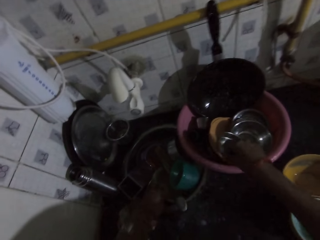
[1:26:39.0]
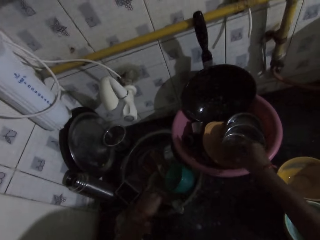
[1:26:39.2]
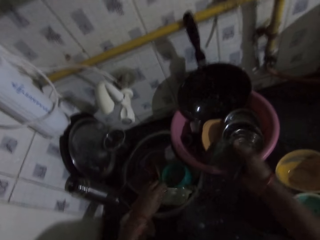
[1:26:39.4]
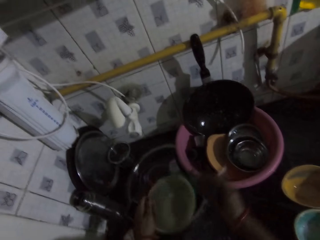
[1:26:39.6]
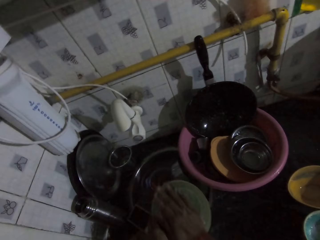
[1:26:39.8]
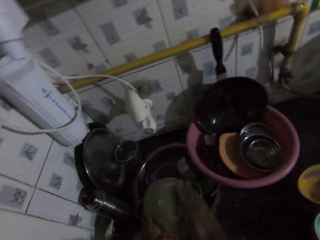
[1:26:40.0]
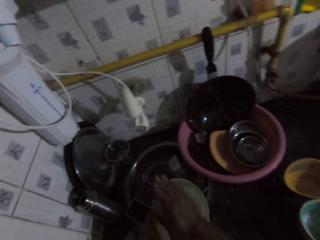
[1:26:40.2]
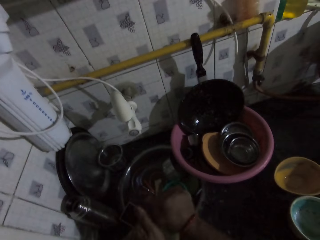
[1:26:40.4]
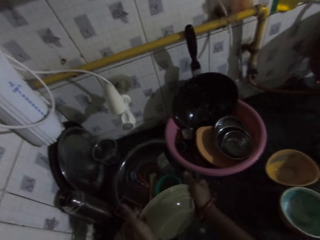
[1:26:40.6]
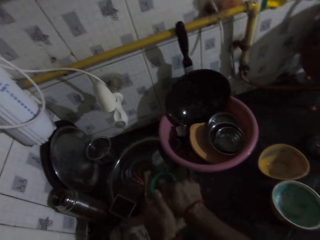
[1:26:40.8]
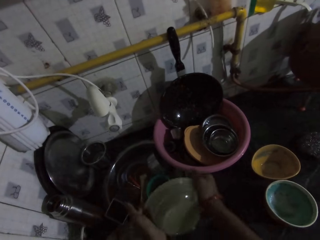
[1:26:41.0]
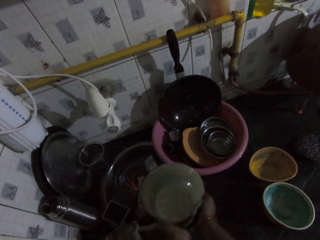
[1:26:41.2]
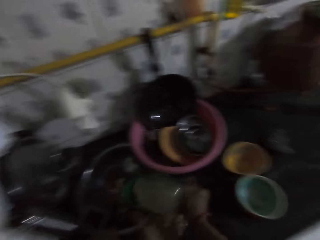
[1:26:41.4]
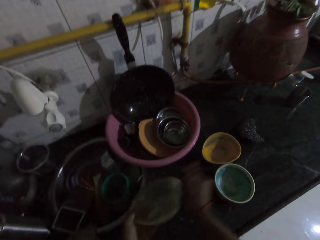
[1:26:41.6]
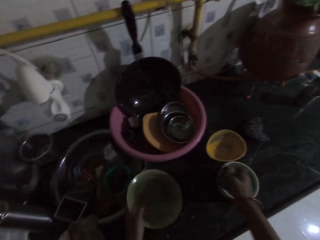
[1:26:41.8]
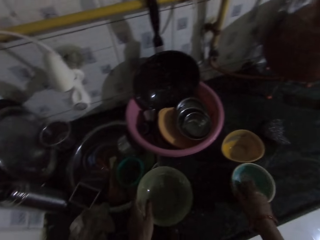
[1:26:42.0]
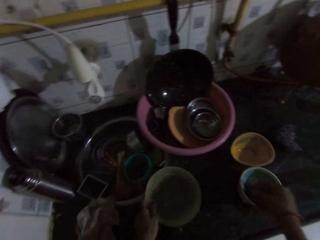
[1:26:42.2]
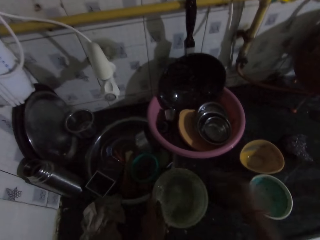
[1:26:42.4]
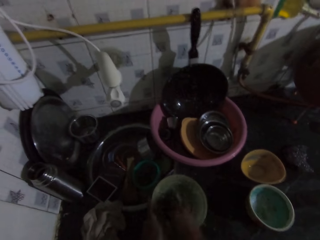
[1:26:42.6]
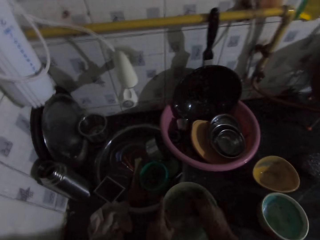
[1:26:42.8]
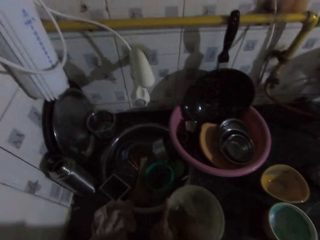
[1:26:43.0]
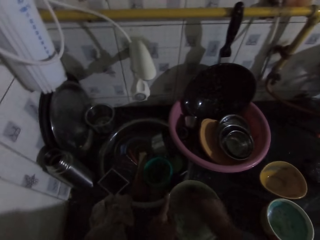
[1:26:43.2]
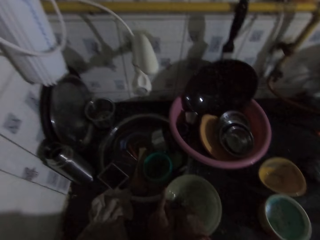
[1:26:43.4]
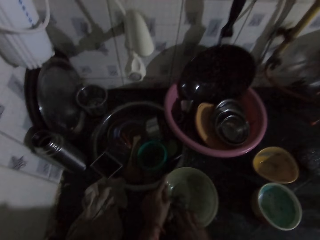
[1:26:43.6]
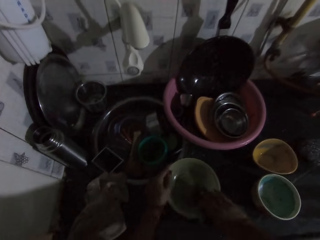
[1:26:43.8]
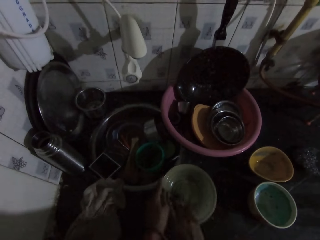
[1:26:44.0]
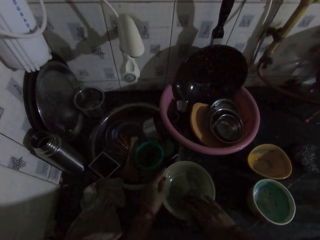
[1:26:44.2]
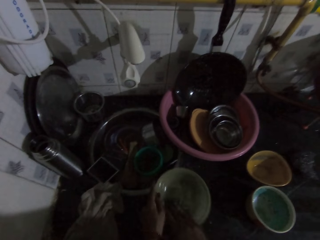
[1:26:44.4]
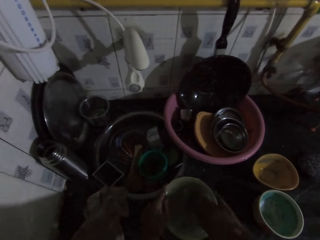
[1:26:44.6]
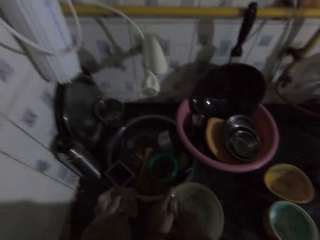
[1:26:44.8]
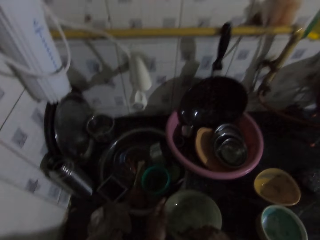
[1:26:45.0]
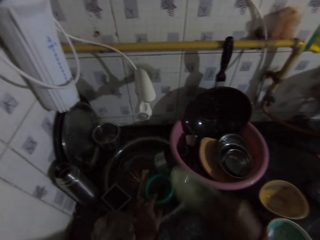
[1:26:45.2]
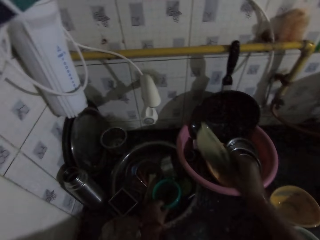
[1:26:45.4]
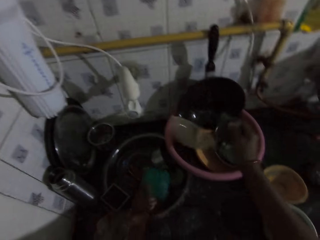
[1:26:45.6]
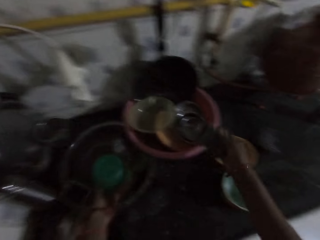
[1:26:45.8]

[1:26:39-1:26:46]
The camera wearer removes her left hand from the stainless bowl in both hands. She places the stainless bowl in the bowl on the slab with her right hand. She picks up a plastic plate from the slab with her left hand. She washes the plastic plate in her left hand with the sponge in her right hand. She removes her left hand from the plastic bowl in both hands. She dips the sponge in her right hand into the bowl of soap water on the slab. She places the sponge on the soap. She washes the plastic plate in her left hand with the sponge in her right hand. She removes her left hand from the plastic plate in both hands. She places the plastic plate in the bowl on the slab with her right hand and picks up the plastic cup from the slab with her left hand.
